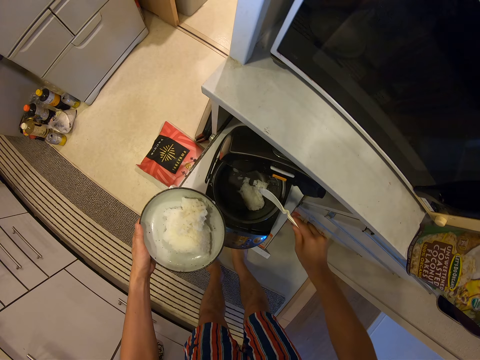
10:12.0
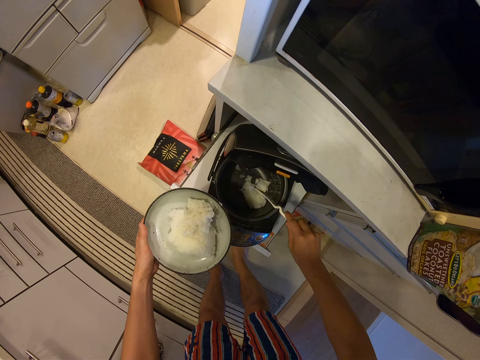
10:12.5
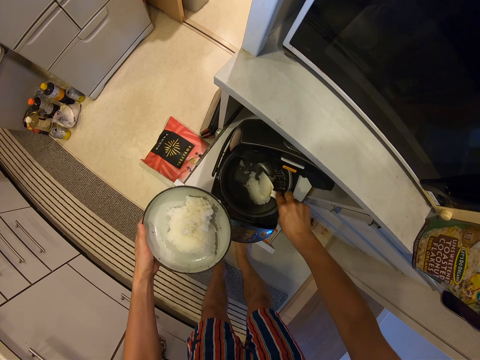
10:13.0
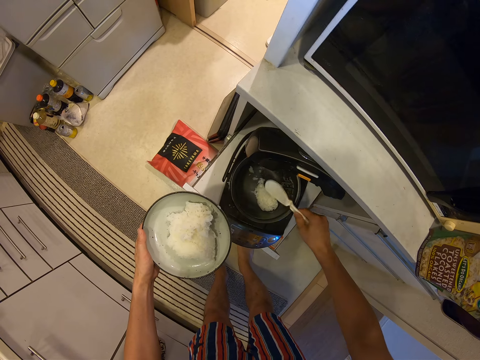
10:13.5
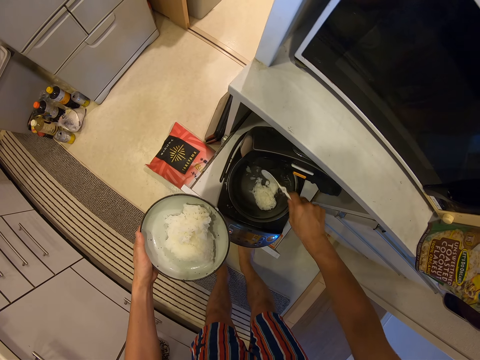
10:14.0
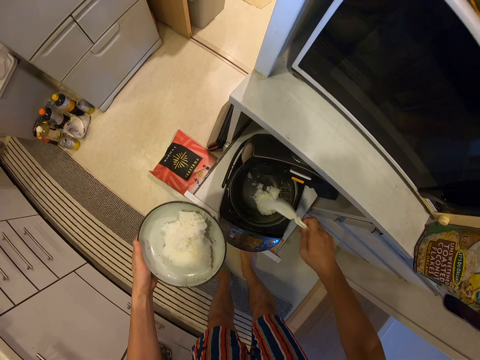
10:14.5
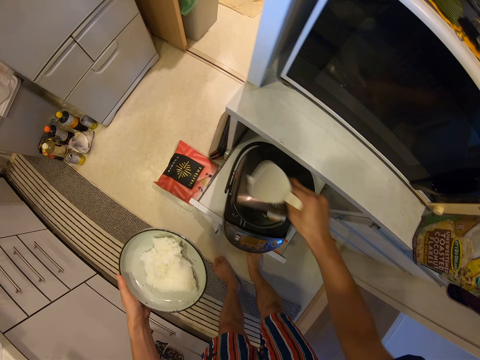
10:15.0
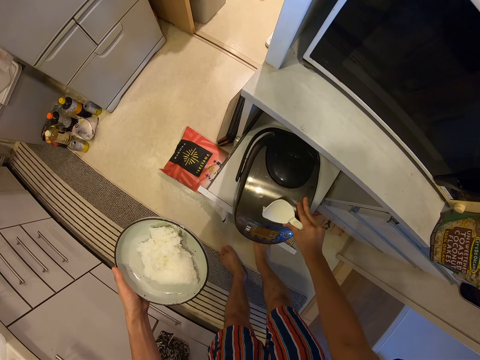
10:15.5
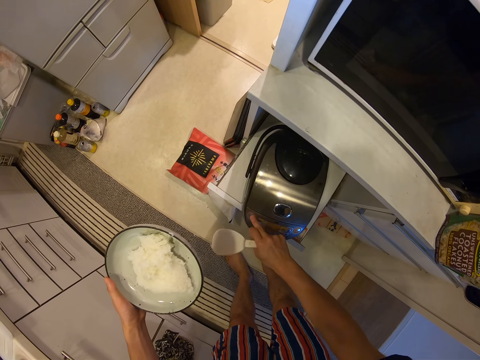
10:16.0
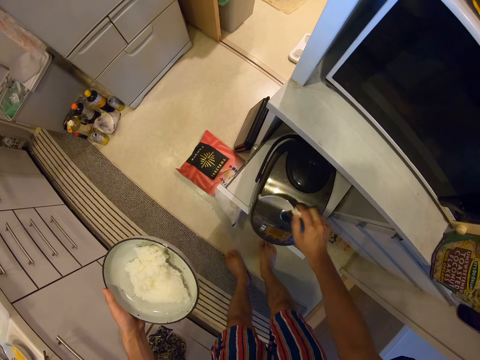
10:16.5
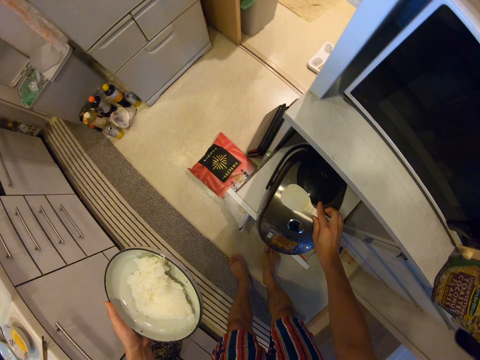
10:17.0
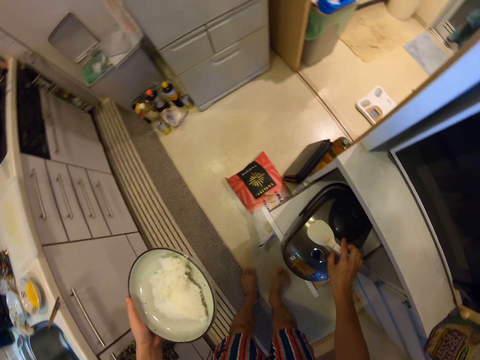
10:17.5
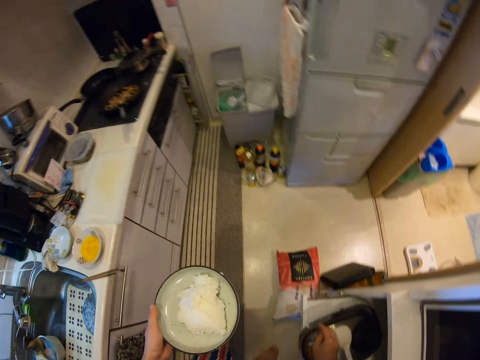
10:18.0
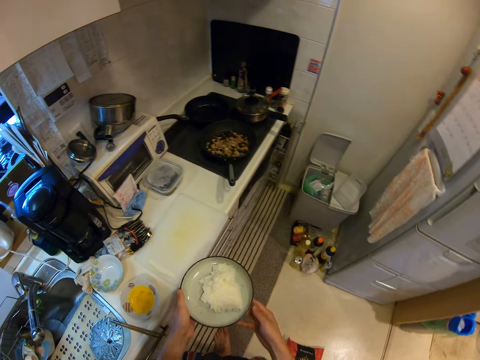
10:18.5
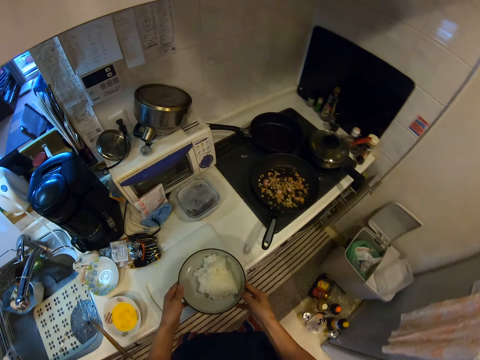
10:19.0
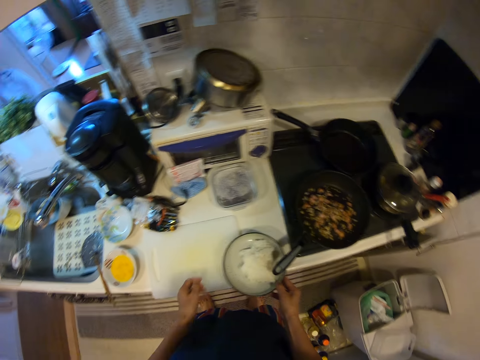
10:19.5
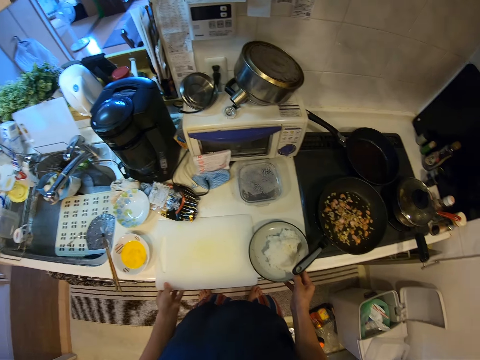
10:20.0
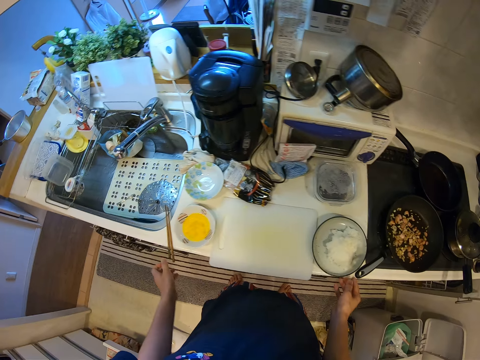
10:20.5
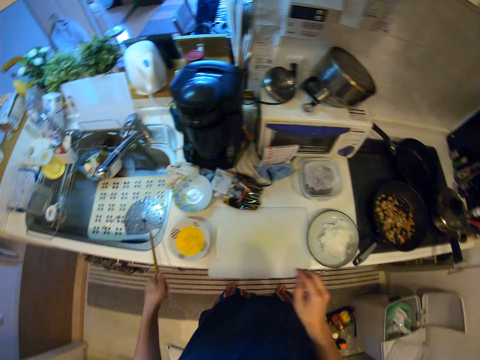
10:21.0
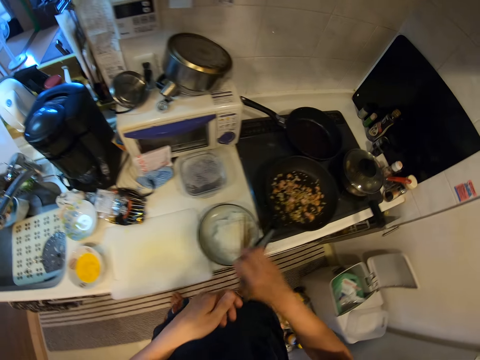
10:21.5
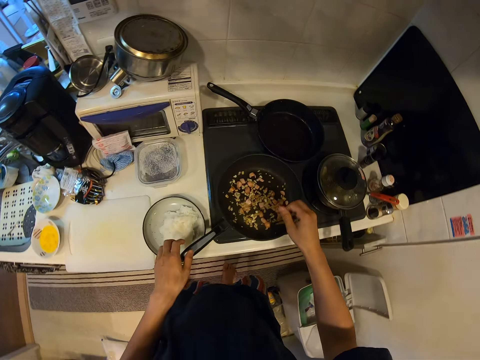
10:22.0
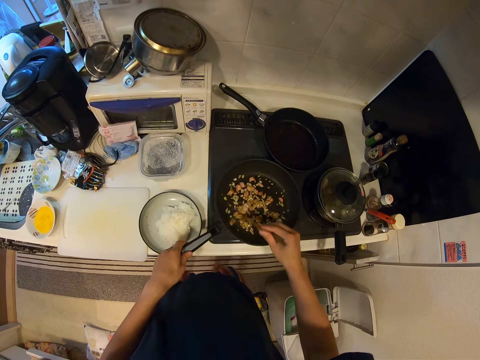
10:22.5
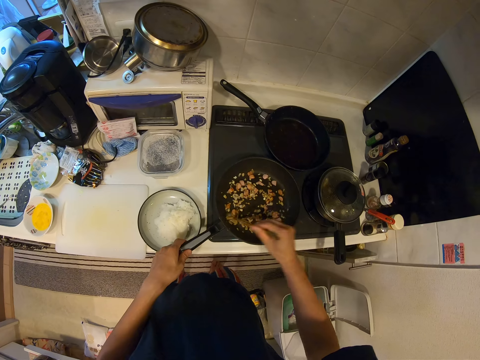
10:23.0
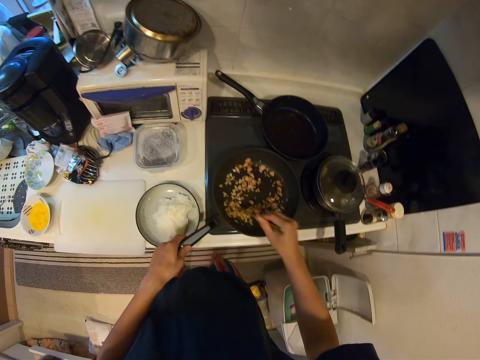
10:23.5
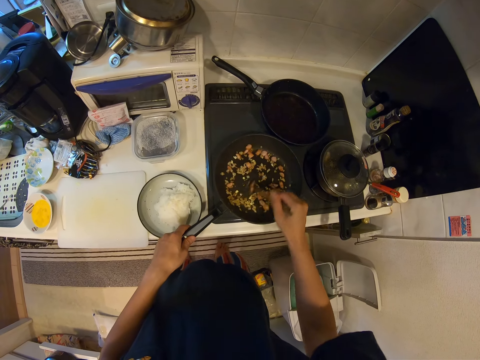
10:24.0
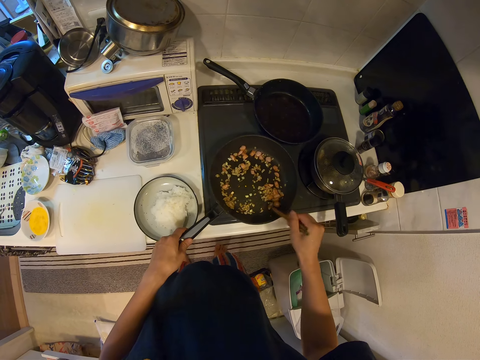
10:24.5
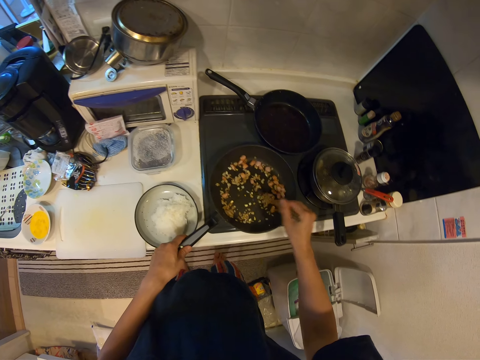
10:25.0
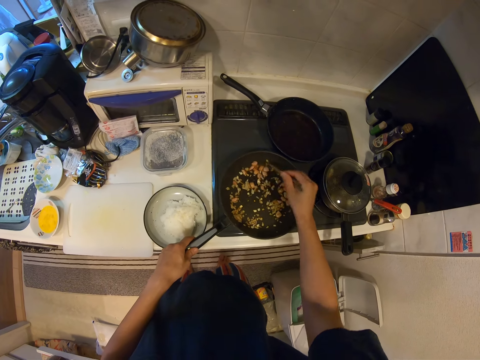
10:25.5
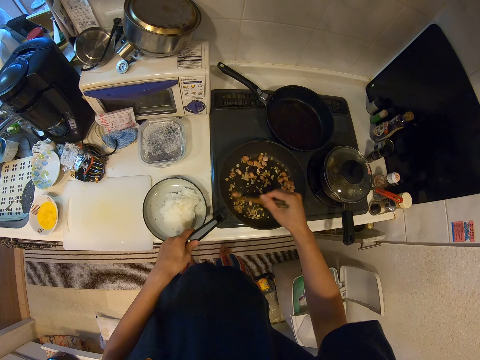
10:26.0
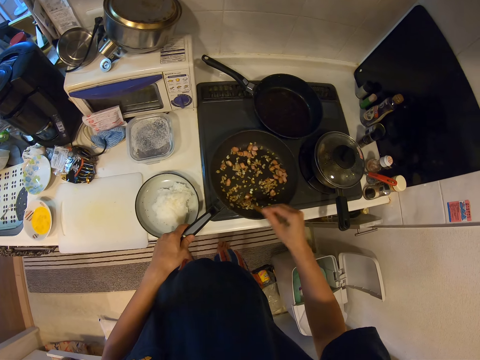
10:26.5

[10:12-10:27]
The camera wearer hits the spoon on the rice cooker. They close the rice cooker. They press the rice cooker buttons. They put the spoon on the rice cooker. They hold the plate. They put the plate down. They pick up the chopsticks. They hold the chopsticks. They hold the pan handle. They mix the food.

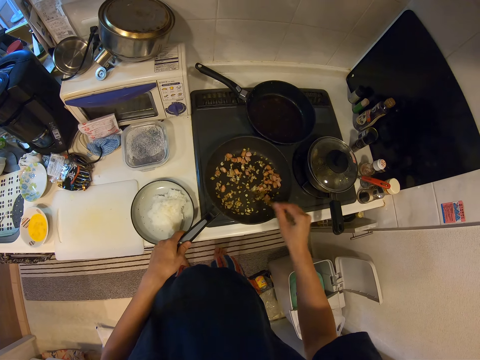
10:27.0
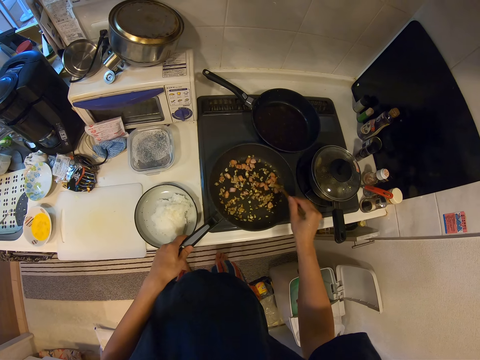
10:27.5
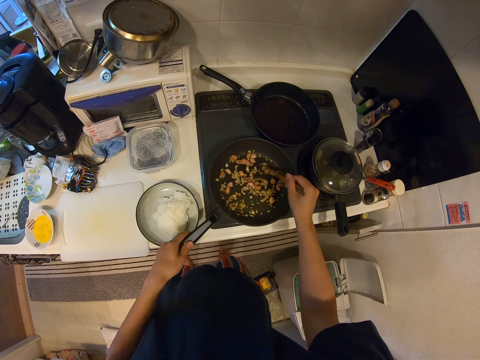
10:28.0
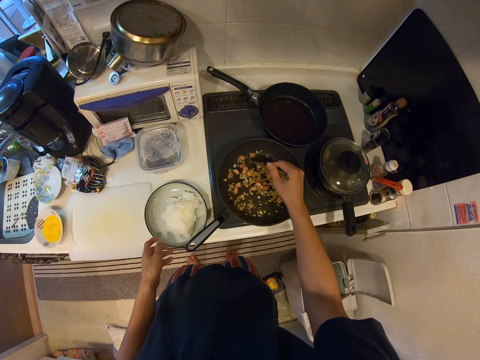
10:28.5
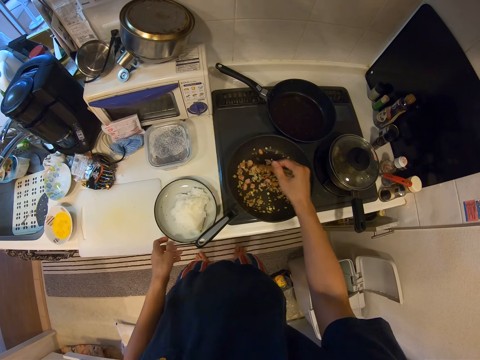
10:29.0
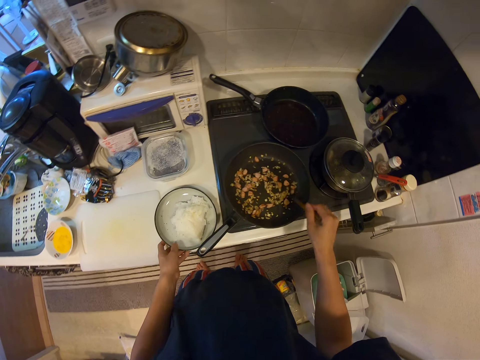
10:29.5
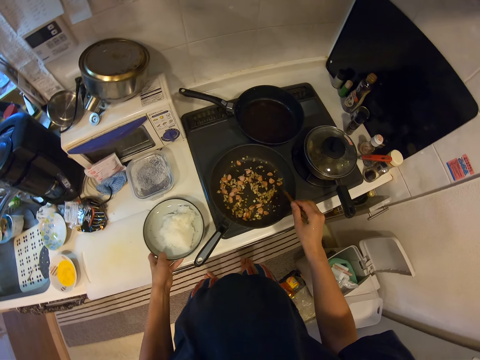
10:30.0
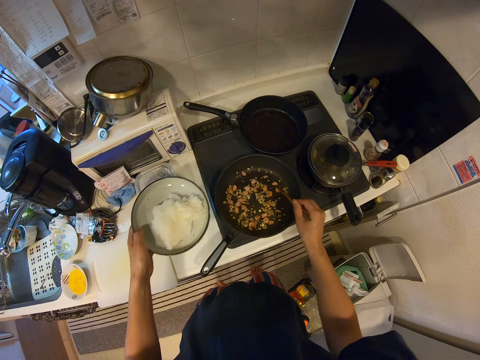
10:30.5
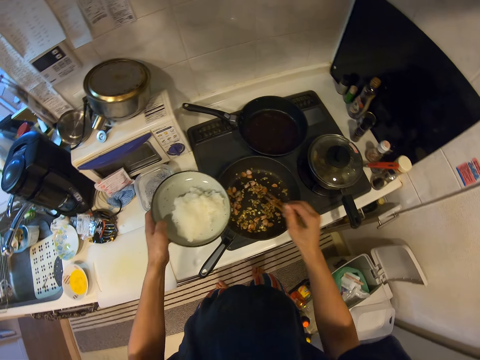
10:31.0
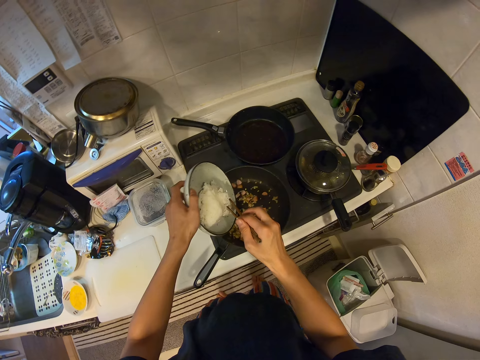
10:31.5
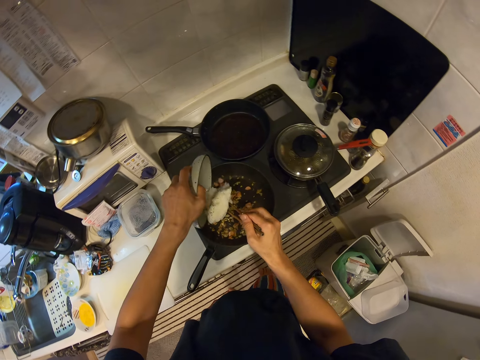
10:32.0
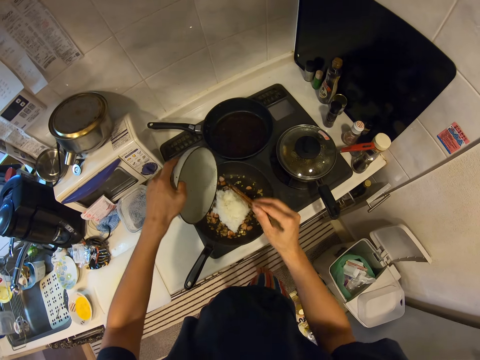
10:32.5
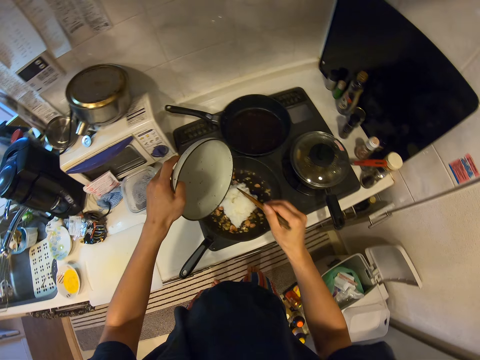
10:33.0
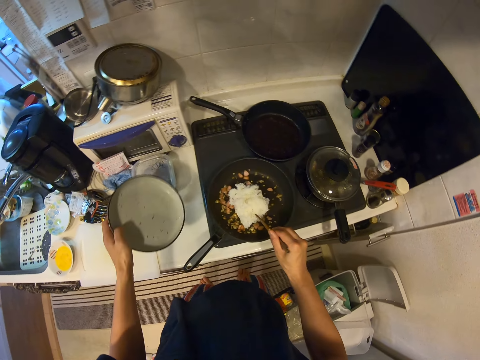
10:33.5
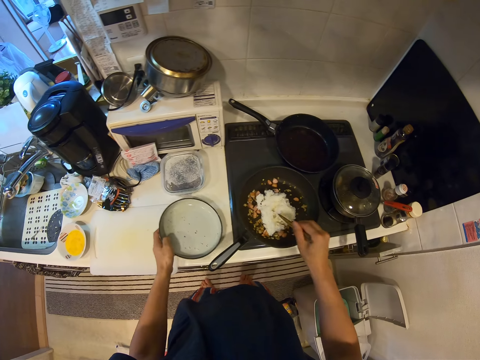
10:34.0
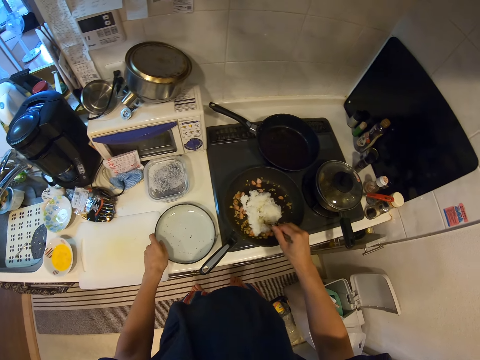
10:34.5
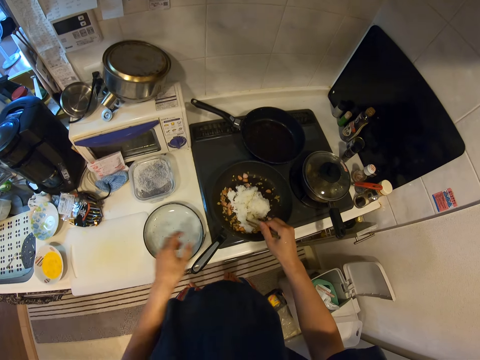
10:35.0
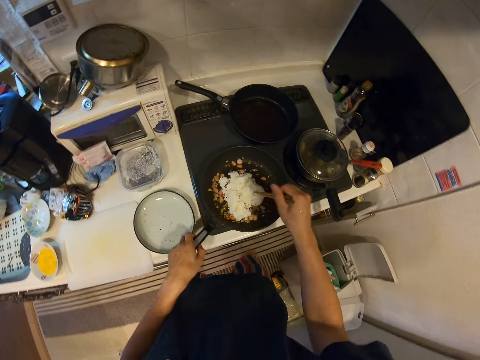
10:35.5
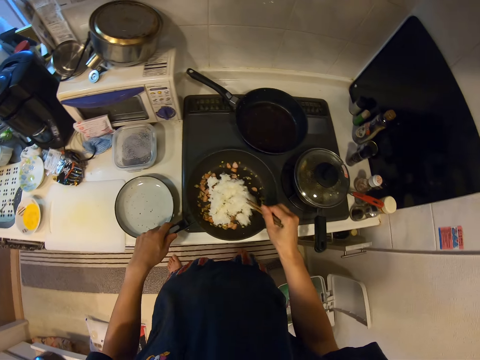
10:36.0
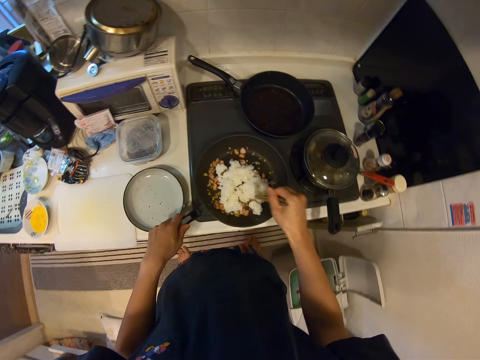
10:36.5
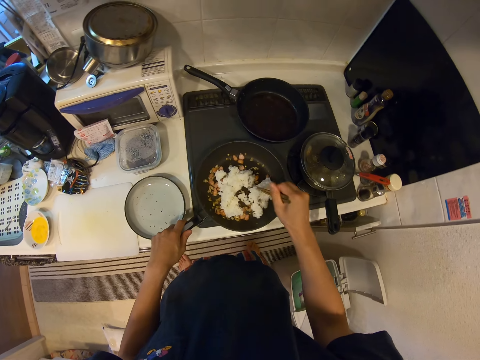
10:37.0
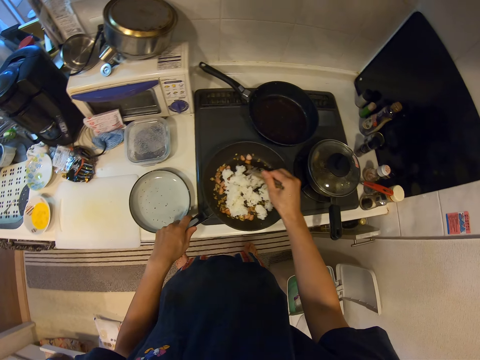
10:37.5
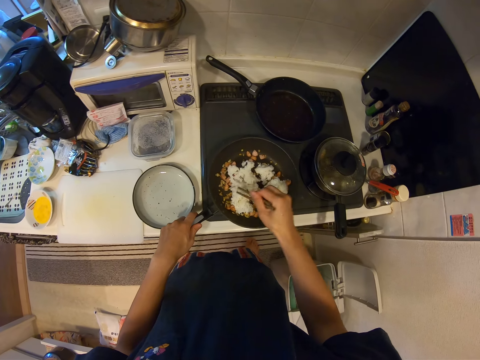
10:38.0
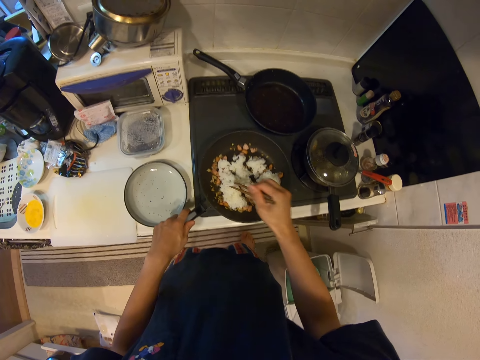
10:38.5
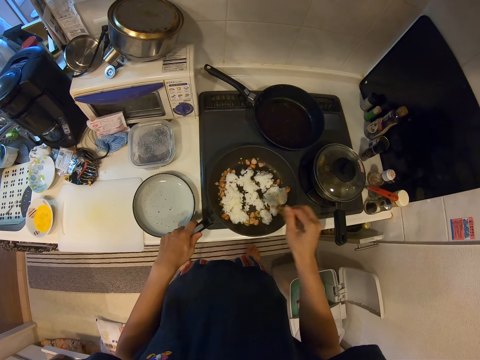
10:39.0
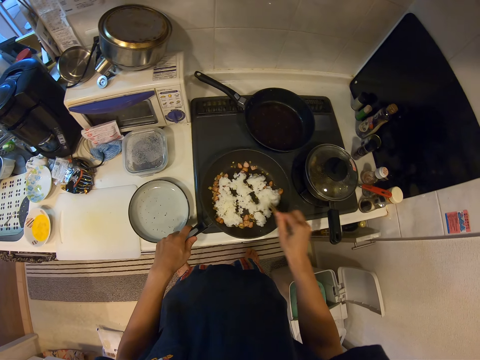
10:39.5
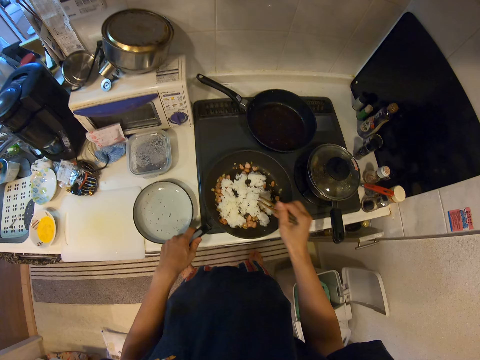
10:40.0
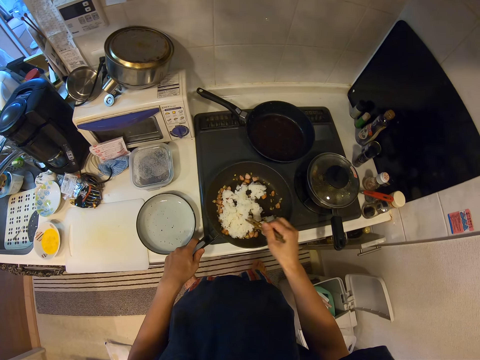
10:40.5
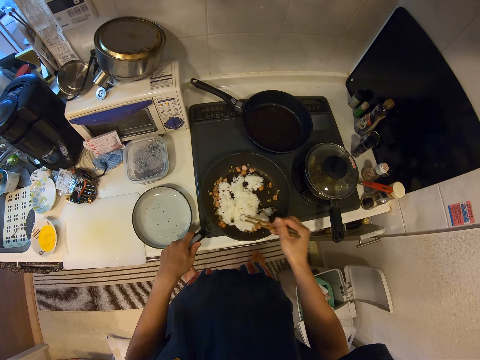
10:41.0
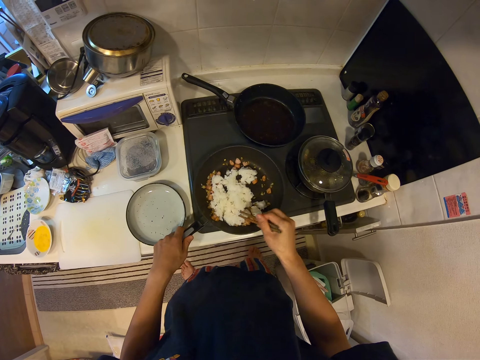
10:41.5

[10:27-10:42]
The camera wearer picks up the plate. They hold the plate. They put the rice in the pan. They put the plate down. They hold the pan handle. They mix the food.
